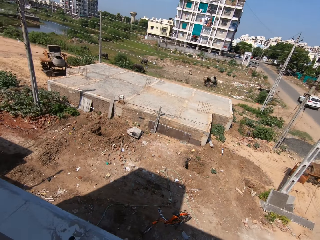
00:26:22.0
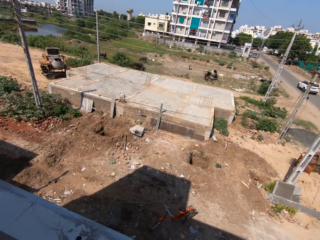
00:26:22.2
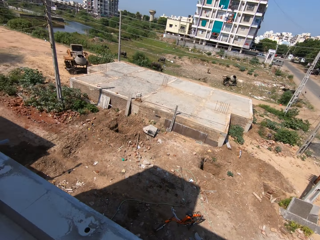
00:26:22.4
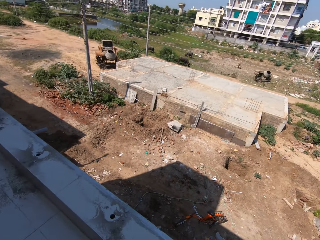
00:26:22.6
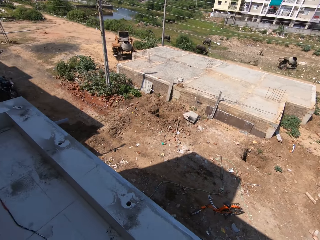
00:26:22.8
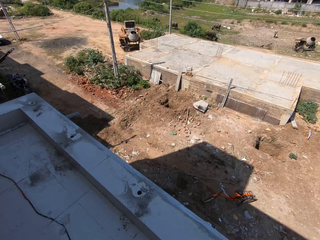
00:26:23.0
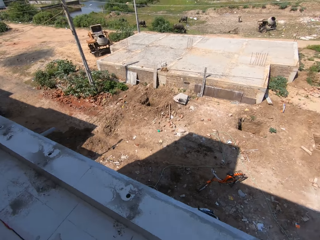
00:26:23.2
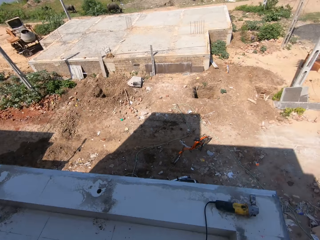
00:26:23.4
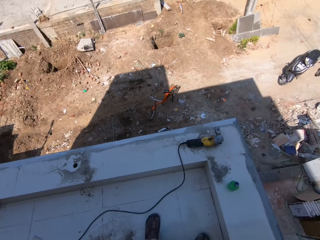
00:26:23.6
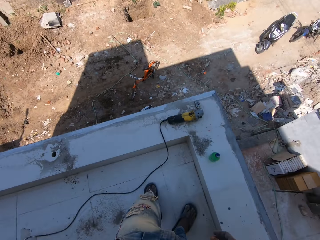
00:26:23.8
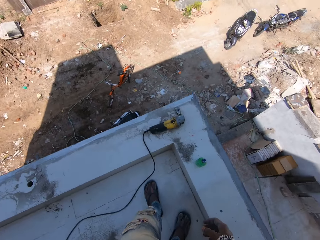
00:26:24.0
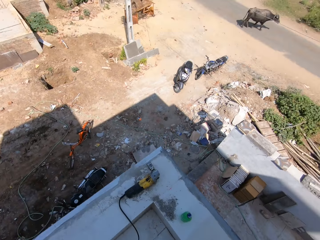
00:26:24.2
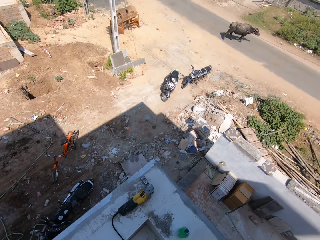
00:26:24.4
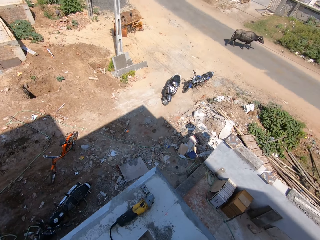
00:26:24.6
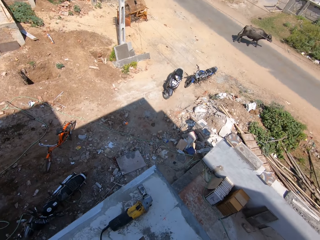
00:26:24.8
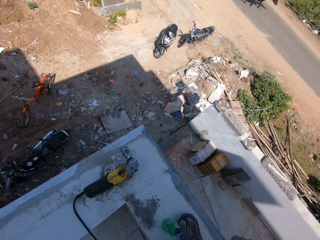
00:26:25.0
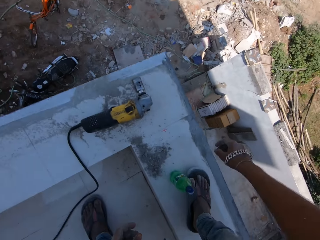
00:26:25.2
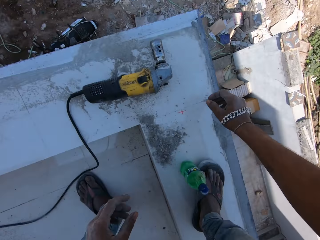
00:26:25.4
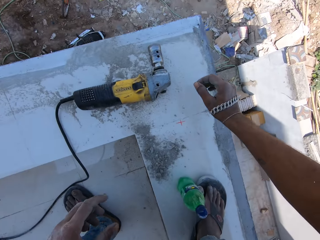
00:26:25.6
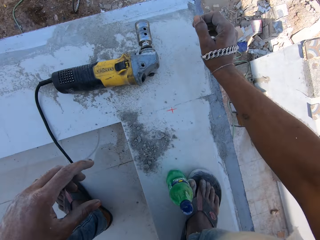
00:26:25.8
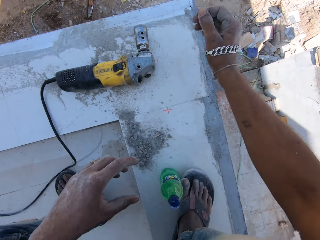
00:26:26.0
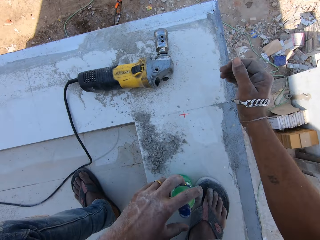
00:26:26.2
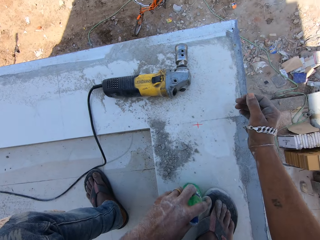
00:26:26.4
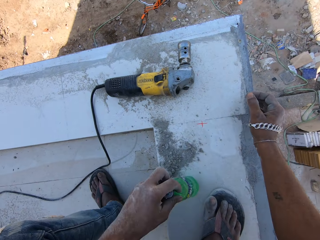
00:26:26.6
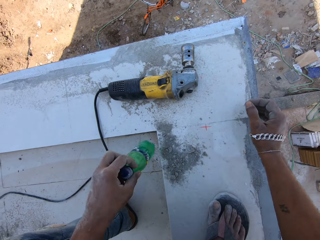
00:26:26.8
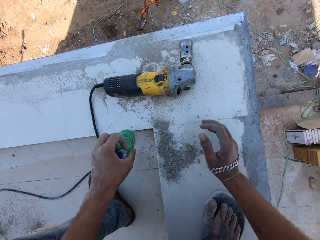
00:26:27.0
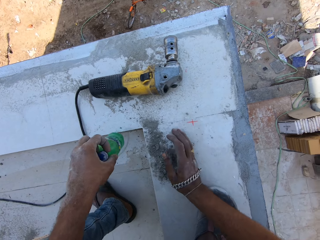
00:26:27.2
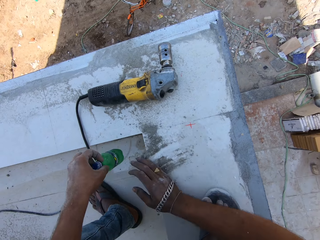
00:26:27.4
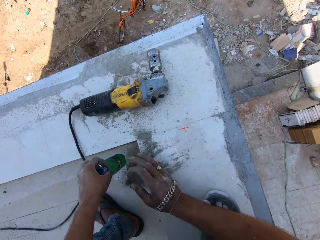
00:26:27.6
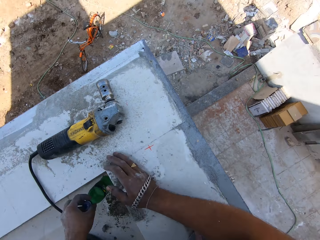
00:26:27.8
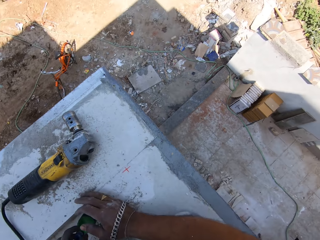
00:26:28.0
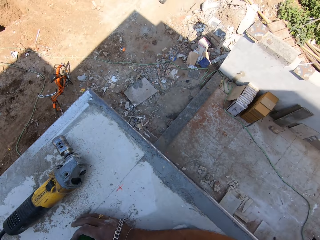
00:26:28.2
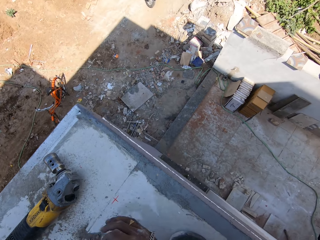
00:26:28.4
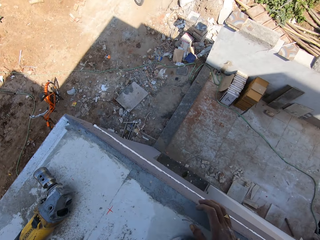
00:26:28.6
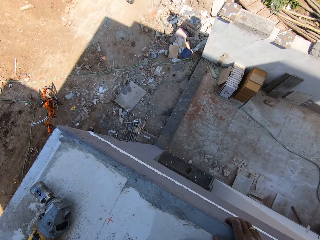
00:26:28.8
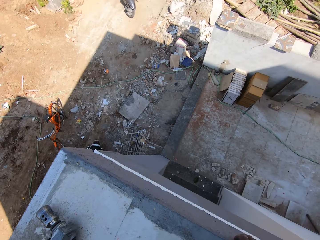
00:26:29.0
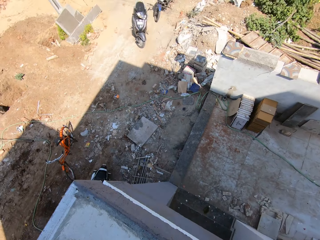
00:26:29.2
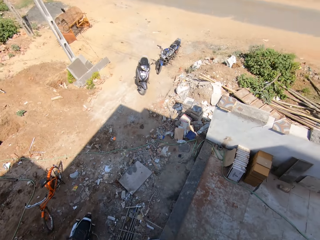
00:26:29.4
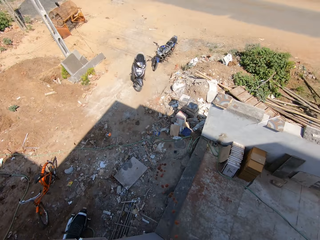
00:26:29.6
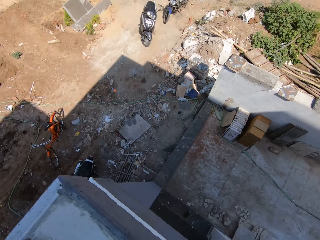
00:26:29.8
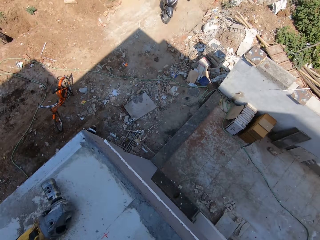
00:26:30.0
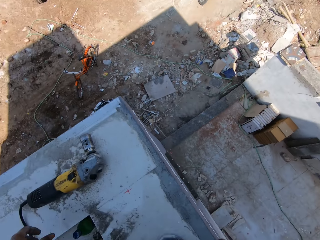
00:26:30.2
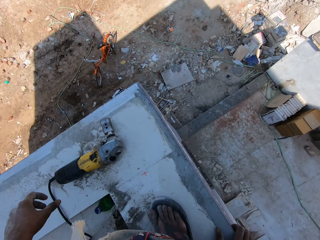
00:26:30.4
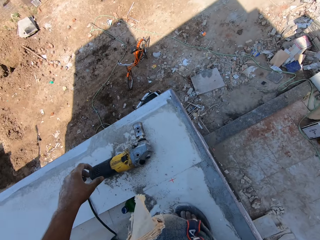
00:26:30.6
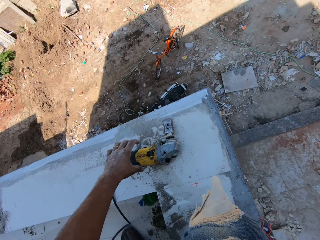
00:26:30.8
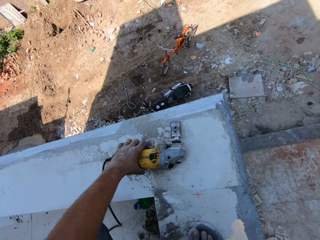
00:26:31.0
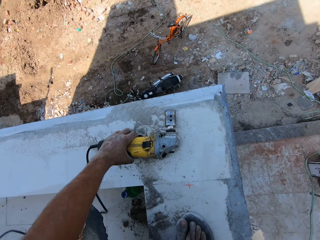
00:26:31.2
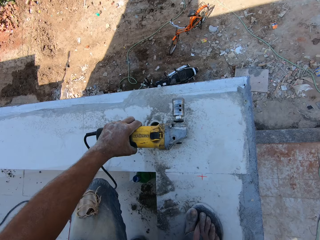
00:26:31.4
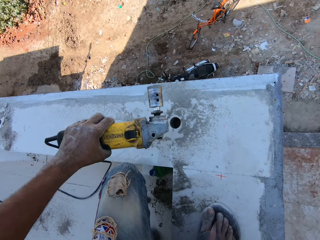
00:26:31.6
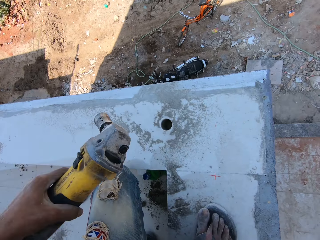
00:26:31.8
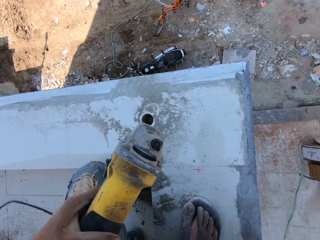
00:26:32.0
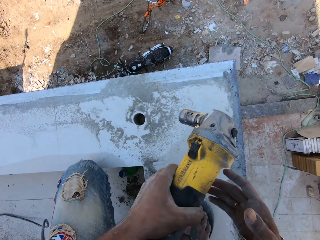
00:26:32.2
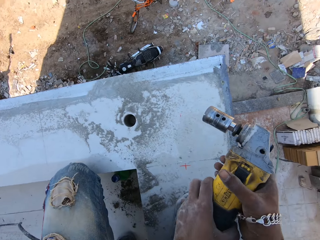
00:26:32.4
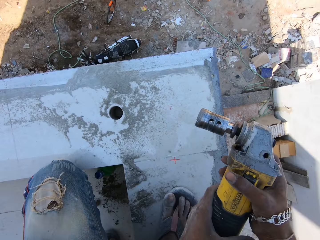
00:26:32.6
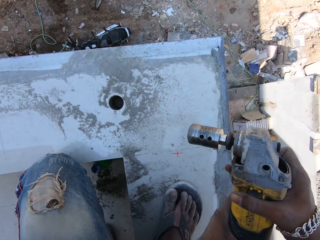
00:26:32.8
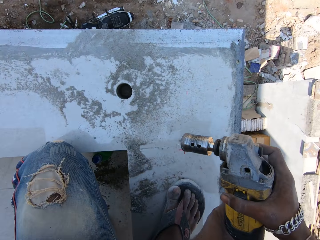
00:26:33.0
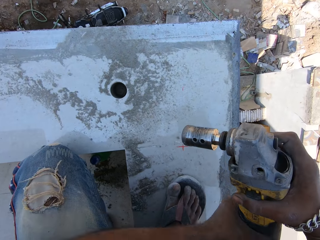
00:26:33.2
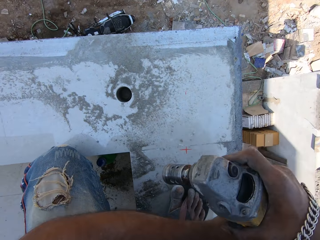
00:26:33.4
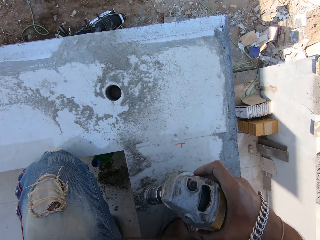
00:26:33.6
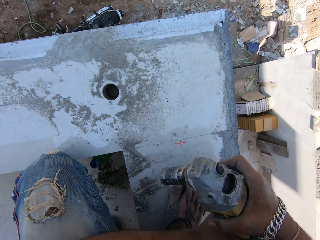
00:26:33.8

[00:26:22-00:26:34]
The camera wearer picks the bottle of lubricant from the tiled pavement with his left hand. He wipes the tiled pavement with his right hand. He drops the bottle of lubricant on the tiled pavement with his left hand. He picks the tile driller from the tiled pavement with his left hand. He holds the tile driller with both hands.

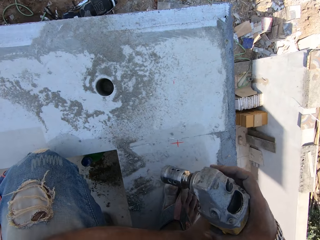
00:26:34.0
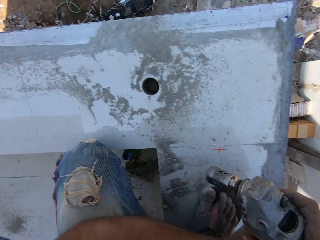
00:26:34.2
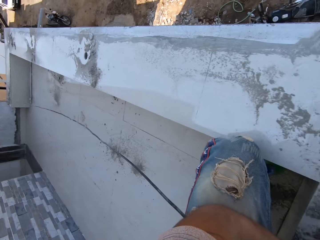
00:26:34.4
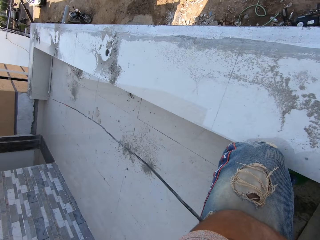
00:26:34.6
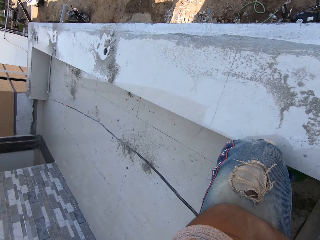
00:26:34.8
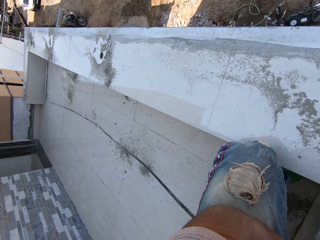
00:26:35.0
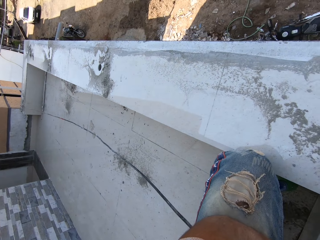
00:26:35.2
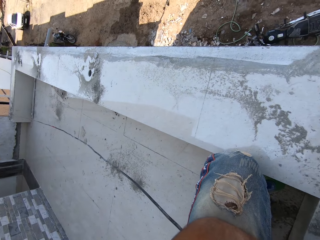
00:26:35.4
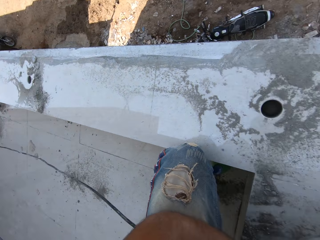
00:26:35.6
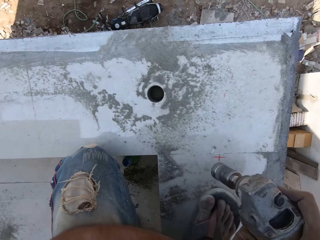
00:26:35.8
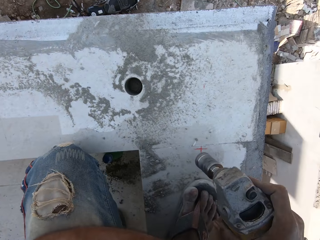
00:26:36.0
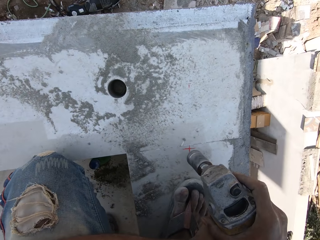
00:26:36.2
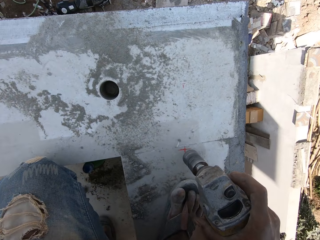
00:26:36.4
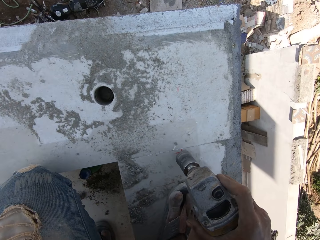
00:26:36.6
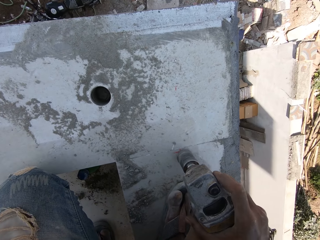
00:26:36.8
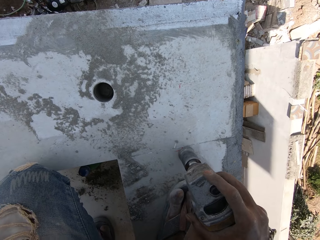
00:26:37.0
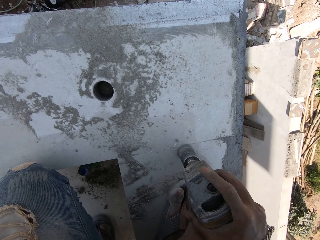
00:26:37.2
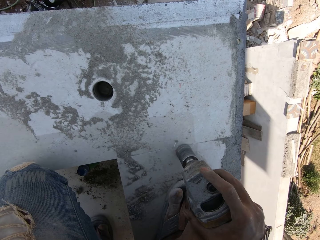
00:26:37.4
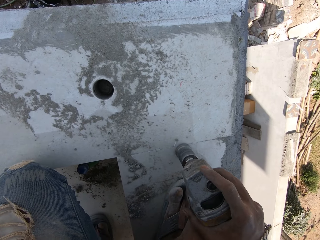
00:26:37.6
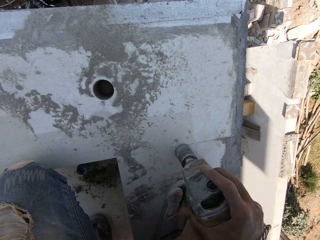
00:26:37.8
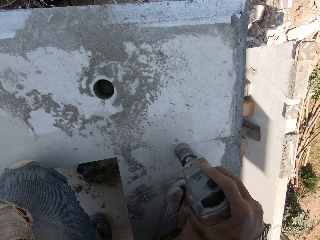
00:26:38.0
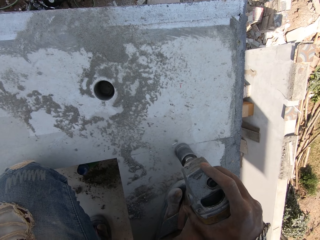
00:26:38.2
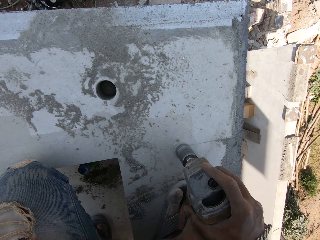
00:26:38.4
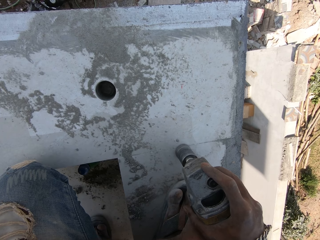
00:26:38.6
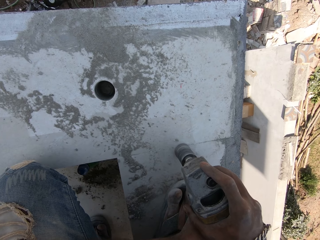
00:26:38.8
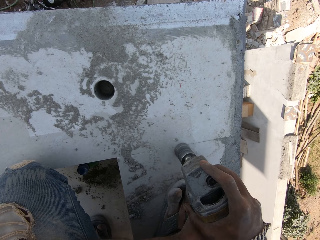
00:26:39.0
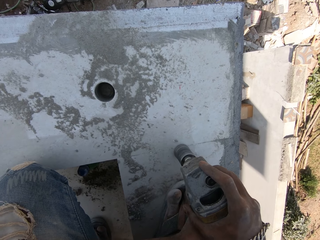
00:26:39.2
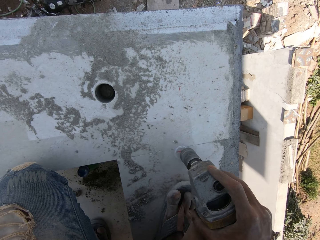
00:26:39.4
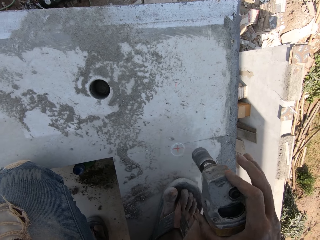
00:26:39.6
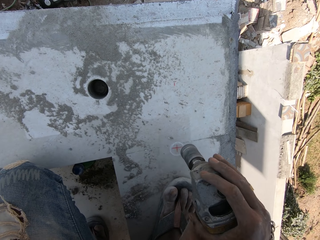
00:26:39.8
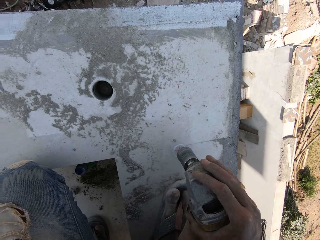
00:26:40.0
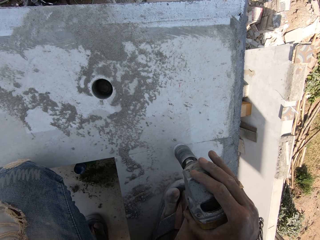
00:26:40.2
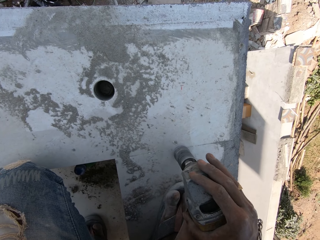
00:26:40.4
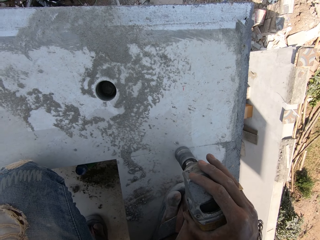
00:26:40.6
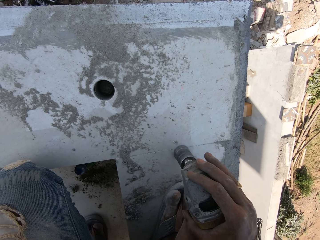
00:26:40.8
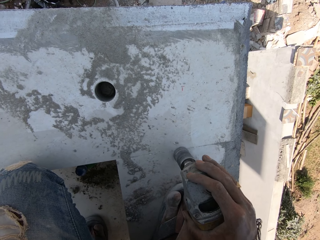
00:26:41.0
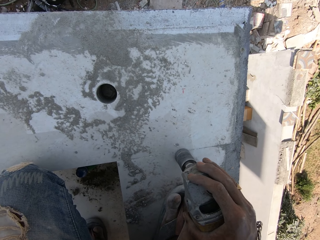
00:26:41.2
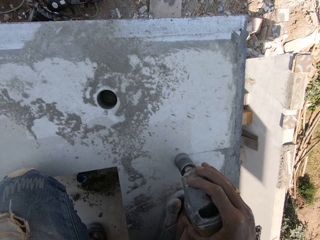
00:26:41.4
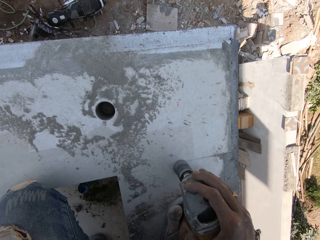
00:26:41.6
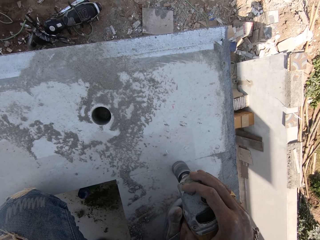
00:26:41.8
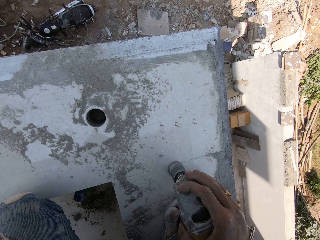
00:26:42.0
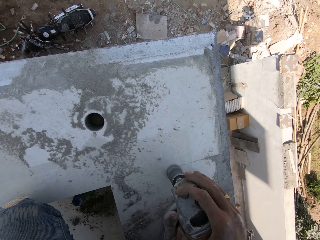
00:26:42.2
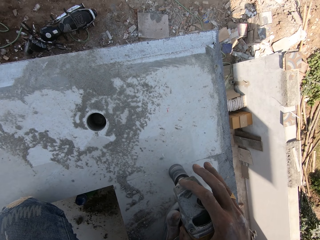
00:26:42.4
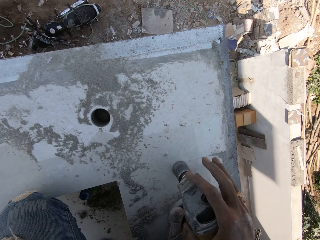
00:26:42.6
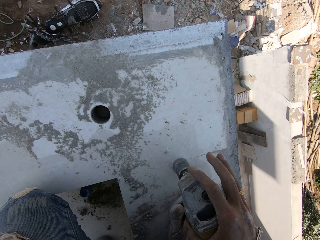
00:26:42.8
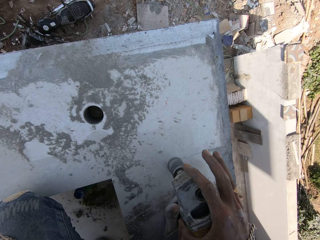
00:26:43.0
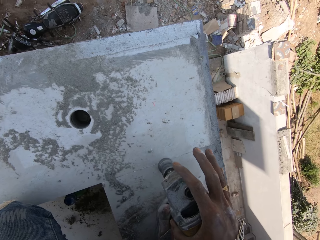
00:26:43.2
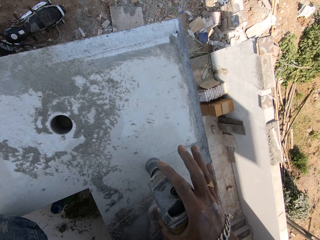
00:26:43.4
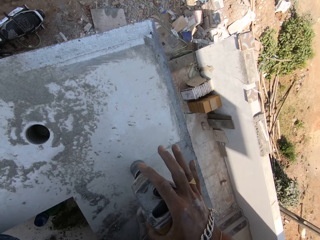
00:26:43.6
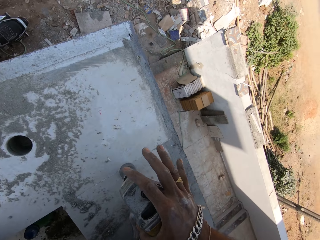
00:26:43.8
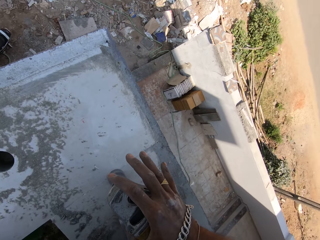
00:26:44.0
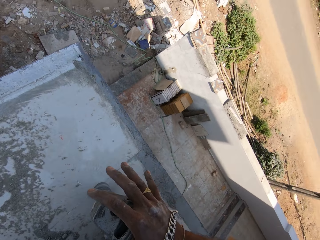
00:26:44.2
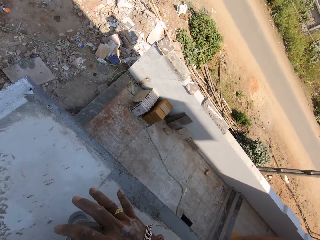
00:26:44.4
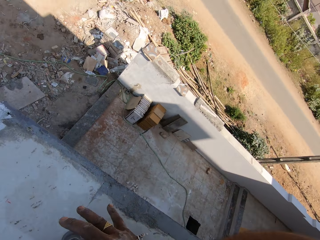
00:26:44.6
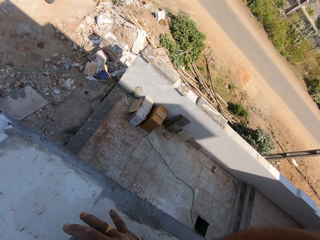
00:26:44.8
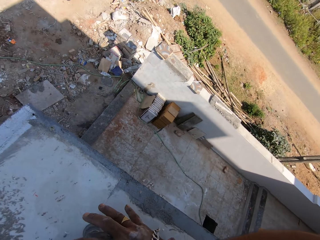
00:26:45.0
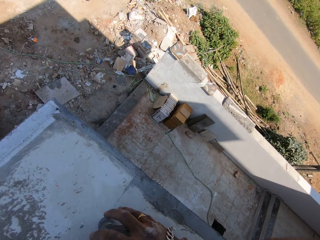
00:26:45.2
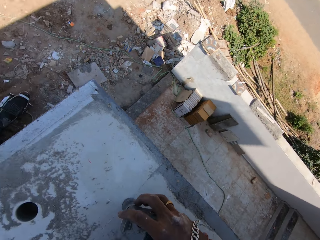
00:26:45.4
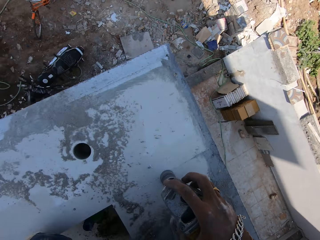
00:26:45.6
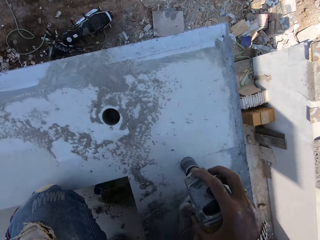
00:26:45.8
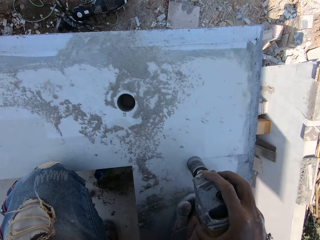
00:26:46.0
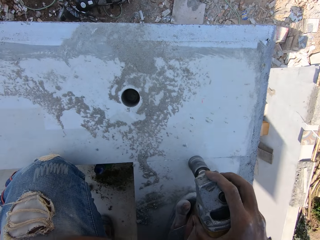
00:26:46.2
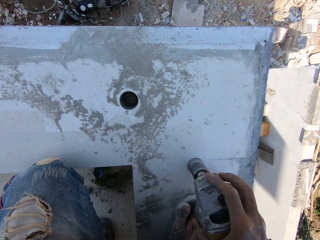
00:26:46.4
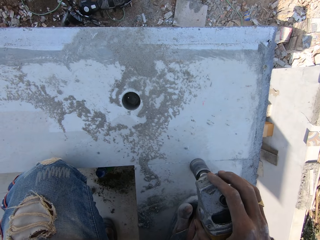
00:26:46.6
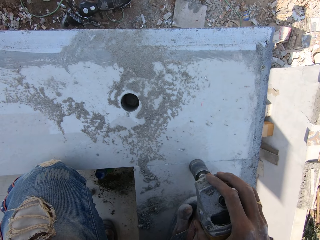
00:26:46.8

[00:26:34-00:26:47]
The camera wearer turns on the tile driller with his right hand. He drills the tiled pavement with the tile driller in his hands.
